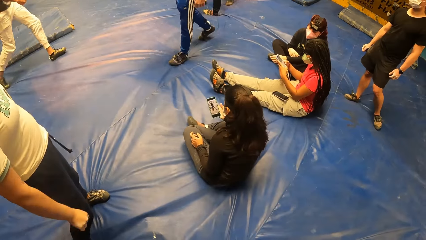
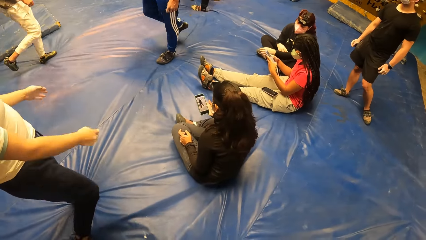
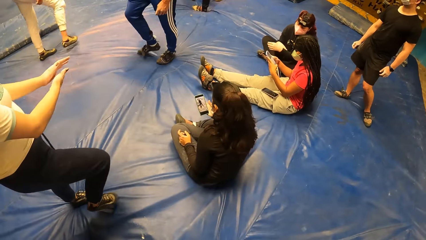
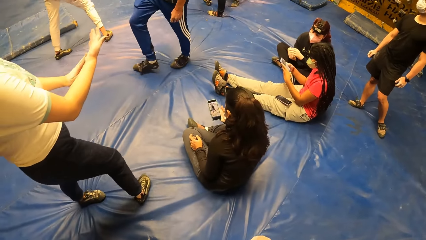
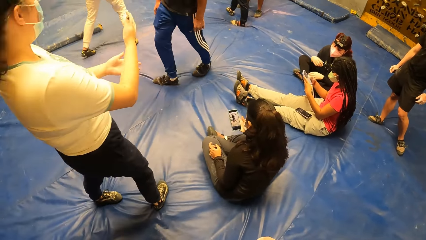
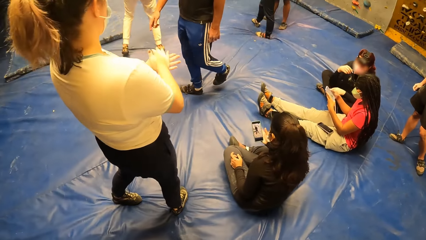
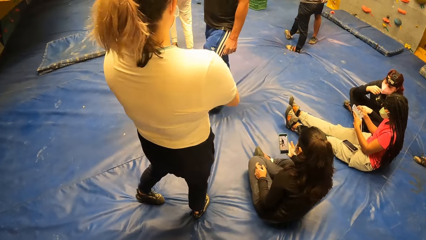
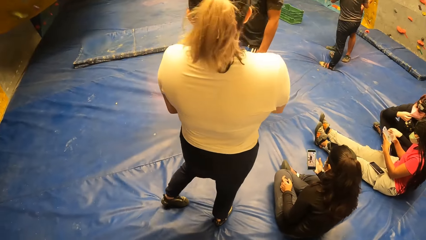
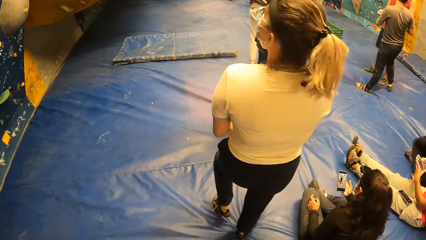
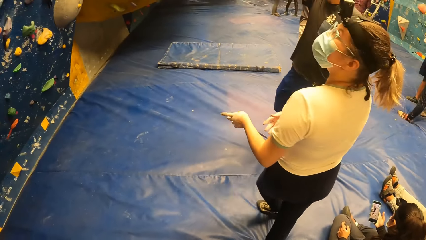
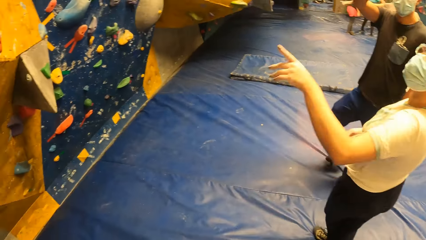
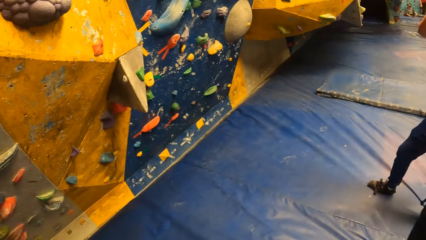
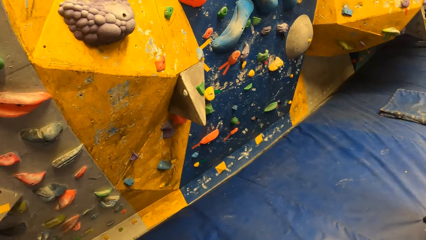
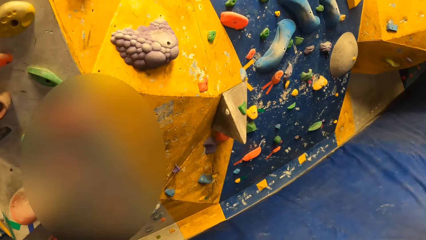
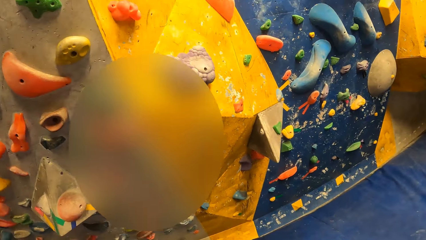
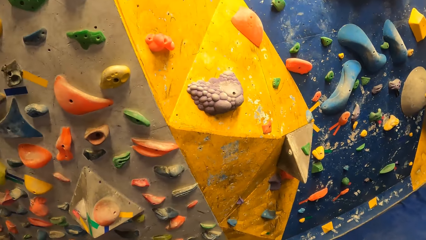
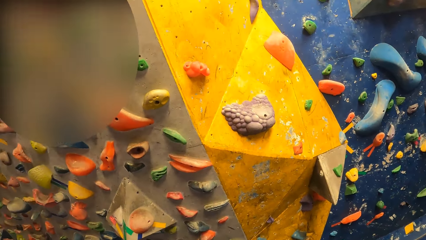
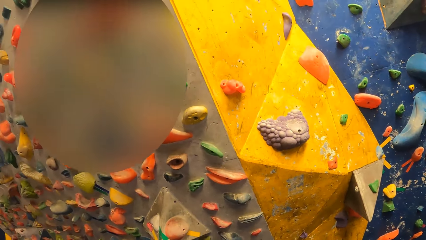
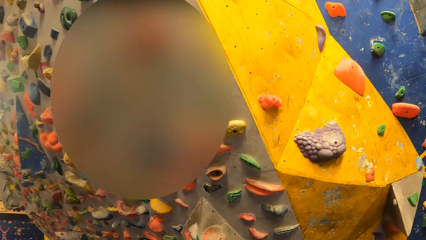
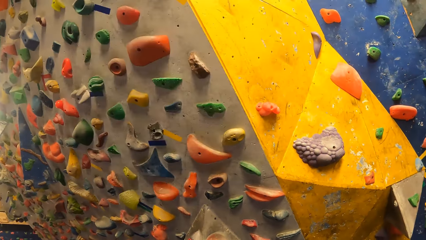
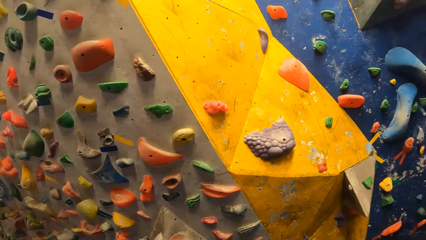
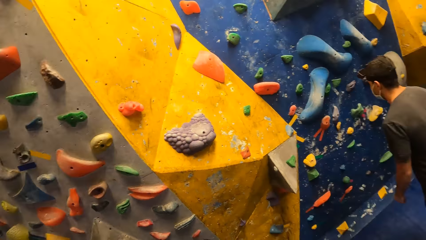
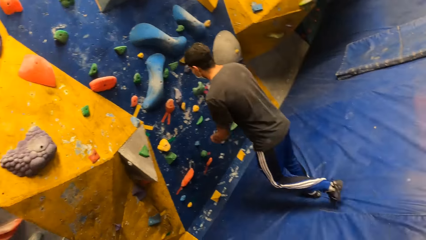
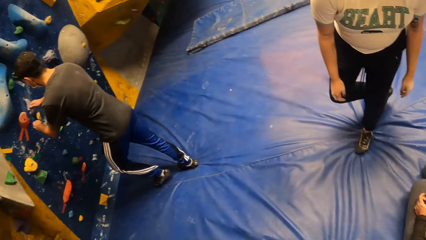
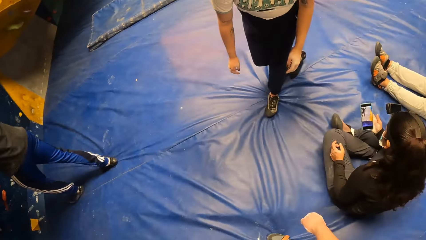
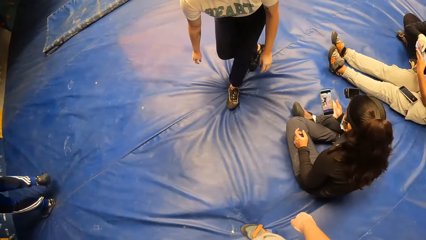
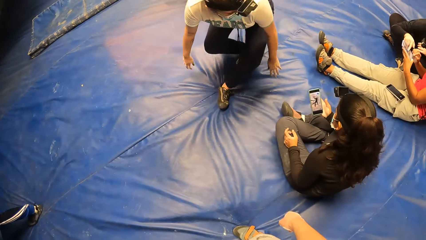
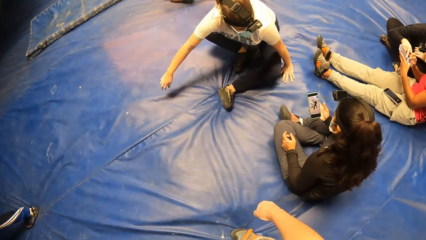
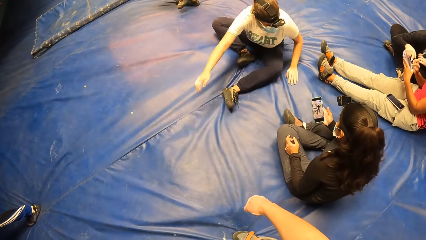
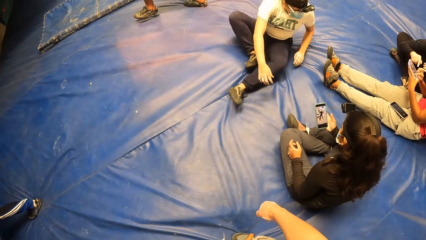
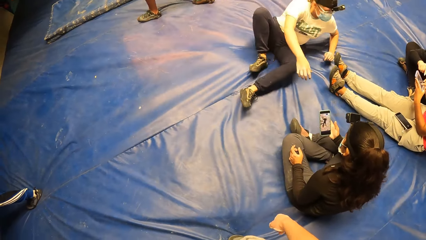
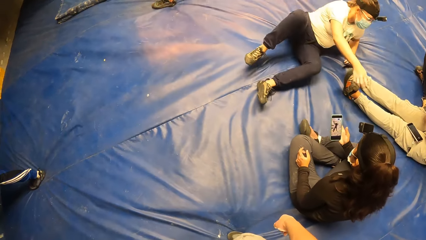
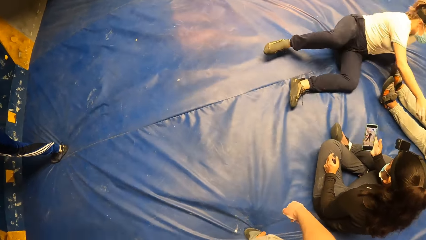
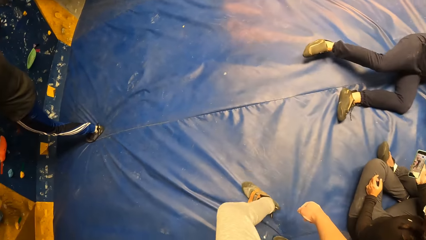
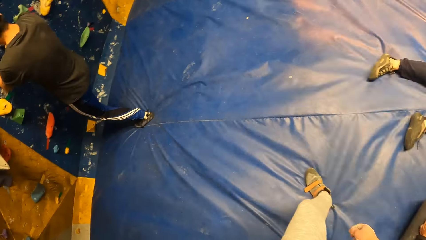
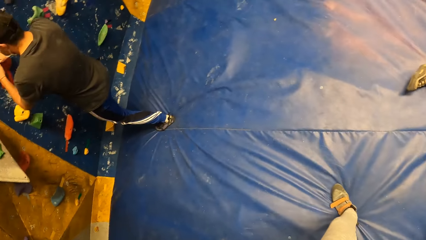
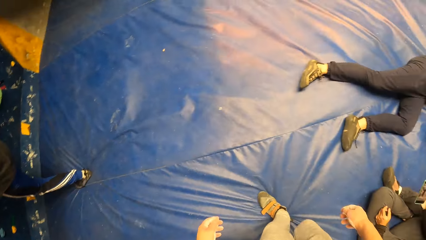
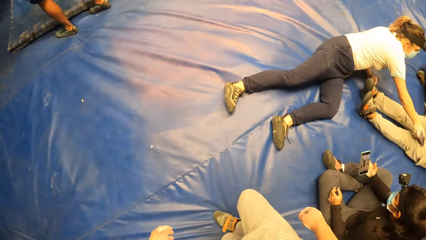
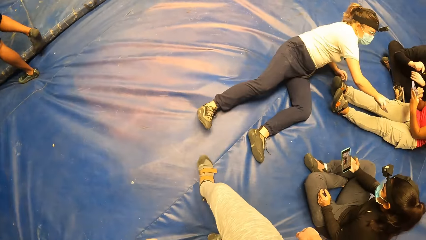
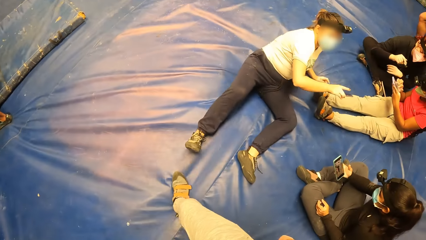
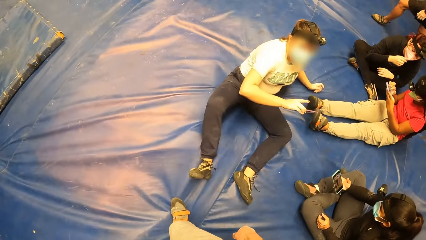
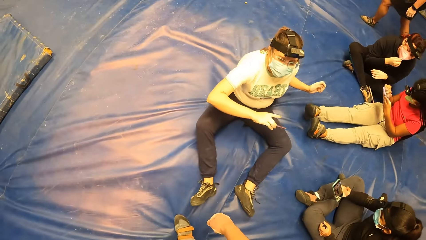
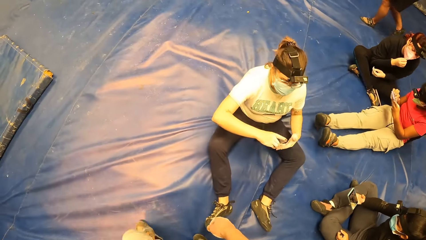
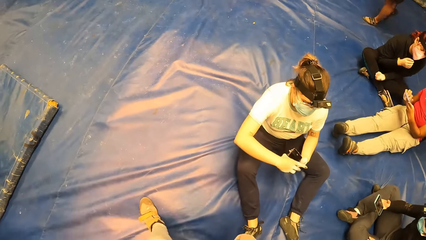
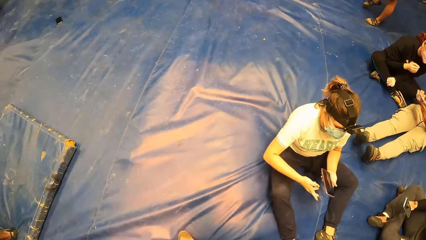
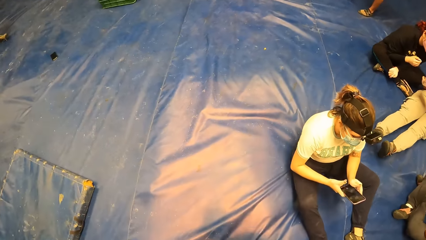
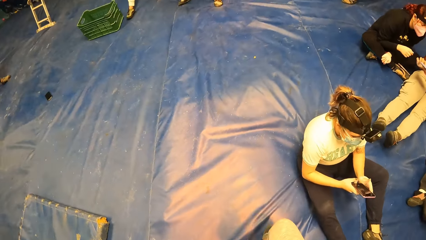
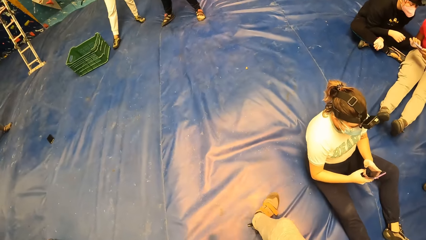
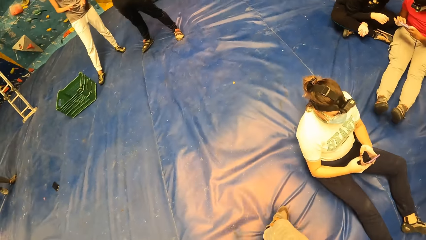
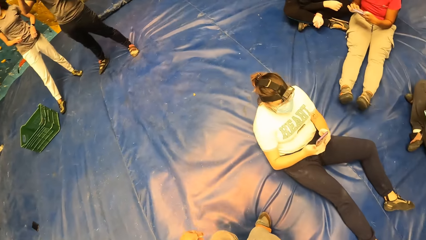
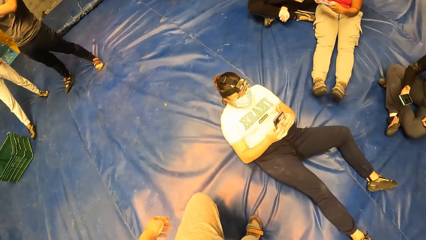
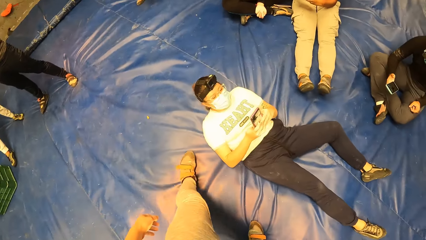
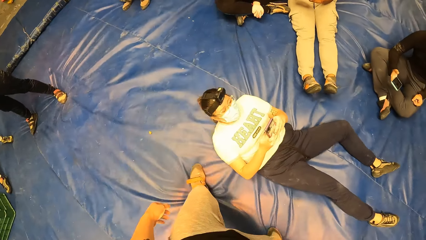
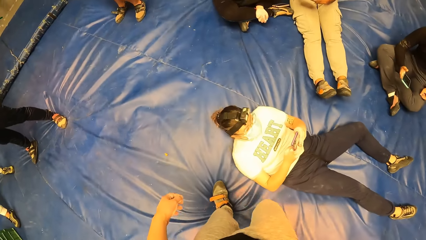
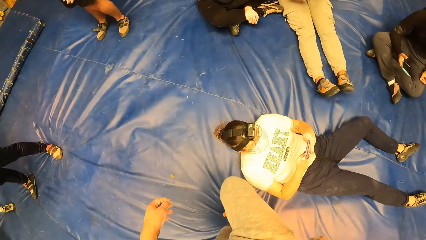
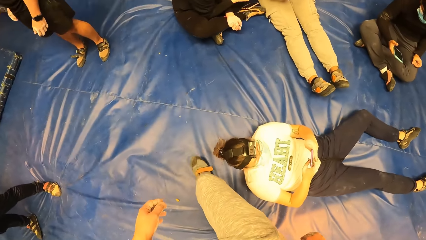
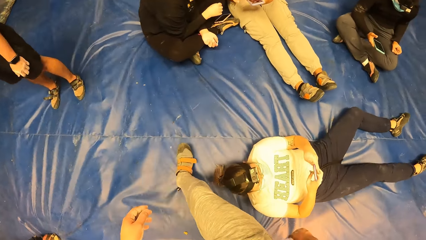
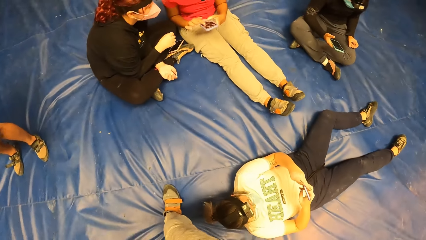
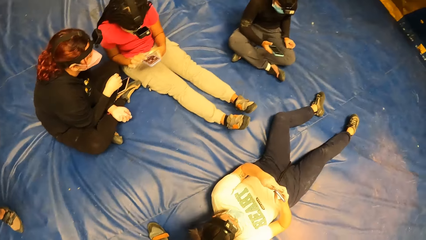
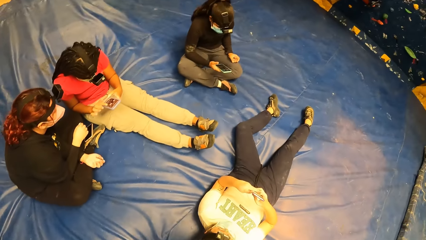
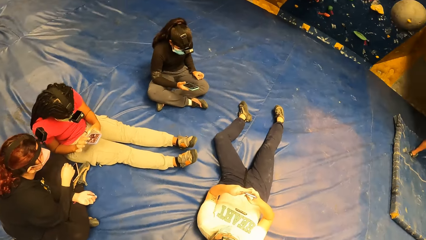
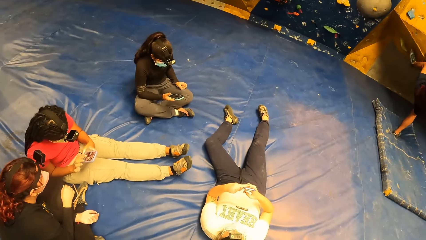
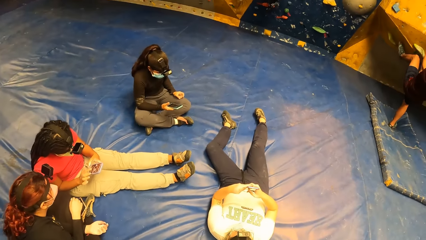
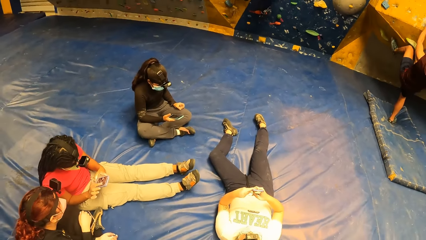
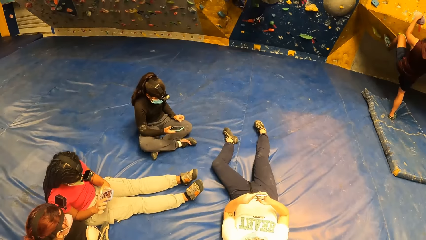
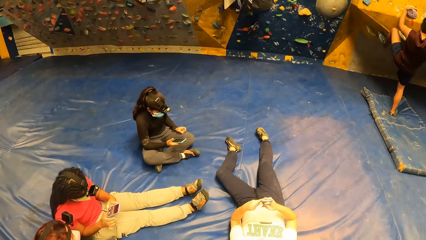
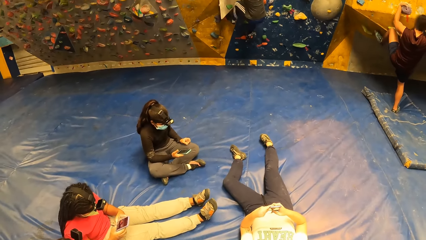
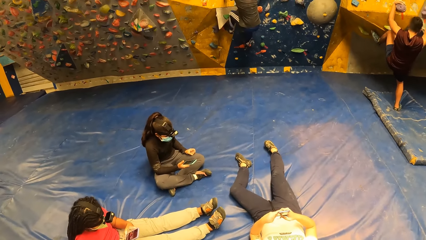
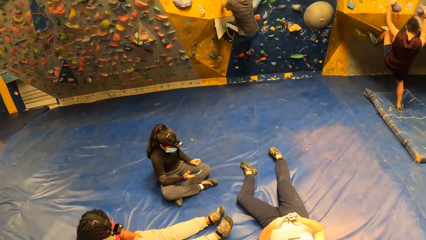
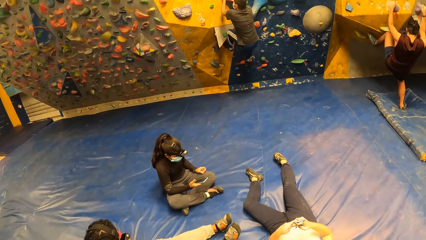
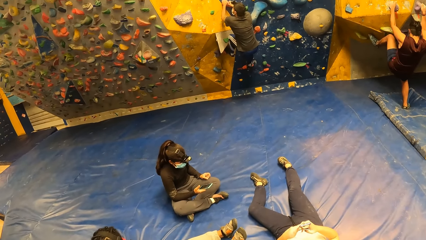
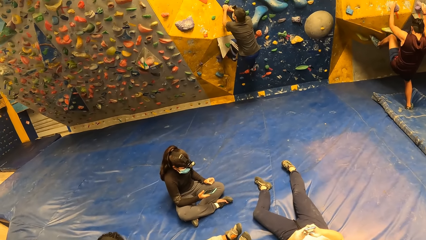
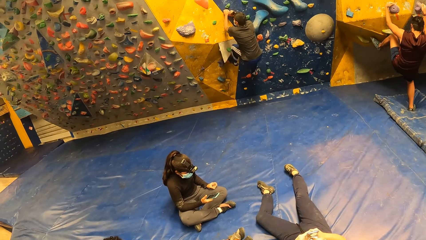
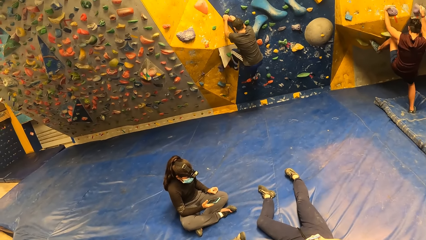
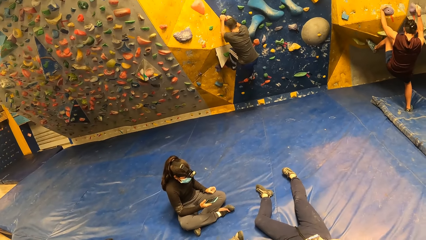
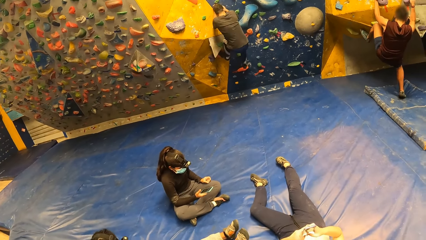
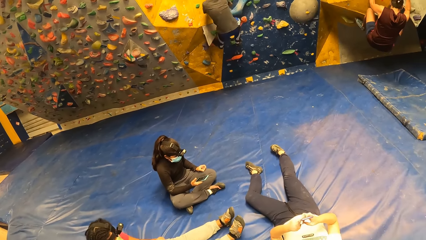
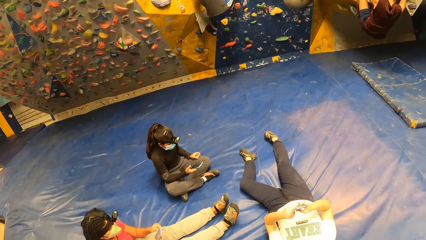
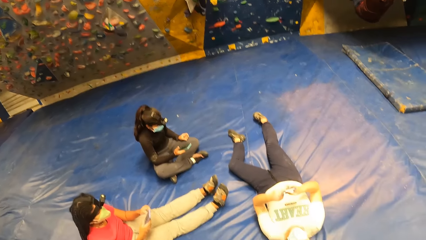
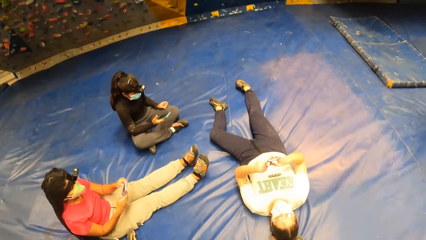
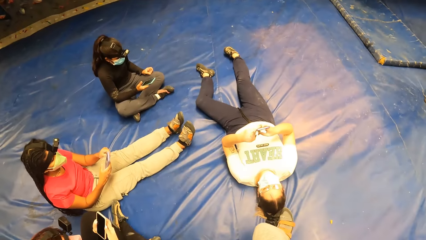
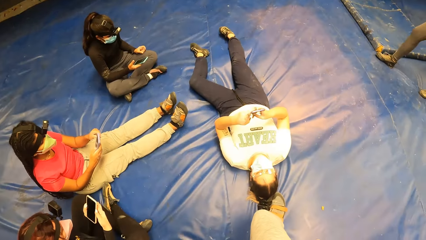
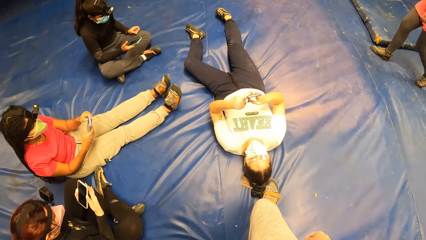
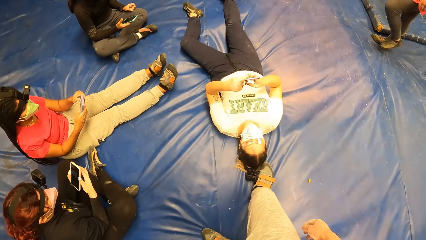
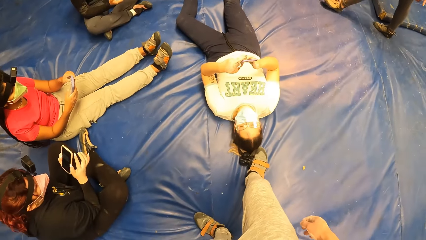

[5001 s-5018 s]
A man walks around. A woman sits on the bouncing castle. The camera wearer walks around. The man climbs the wall. The woman picks up the phone and holds the phone. The camera wearer walks around.
